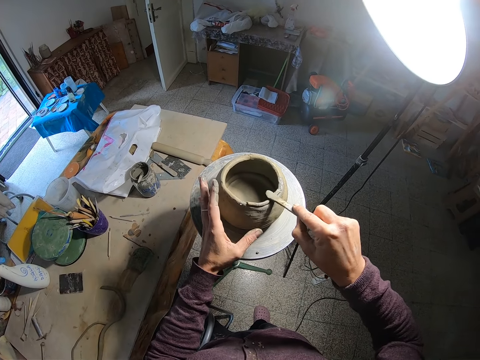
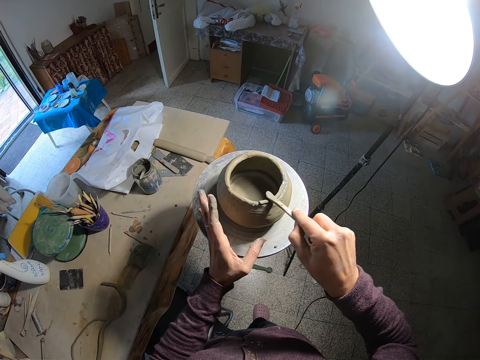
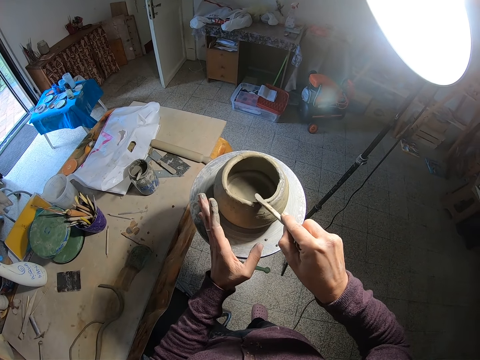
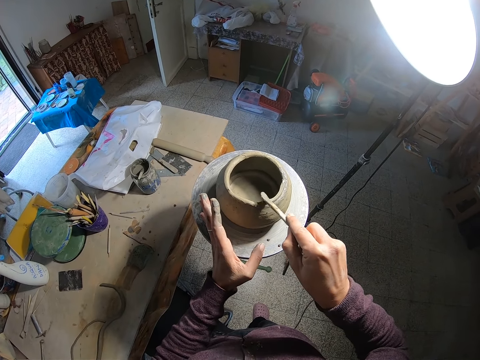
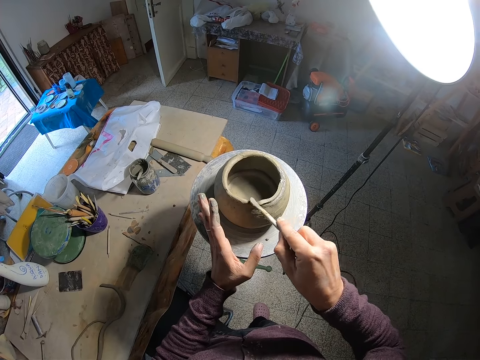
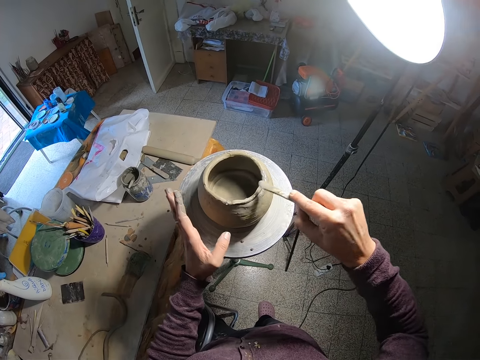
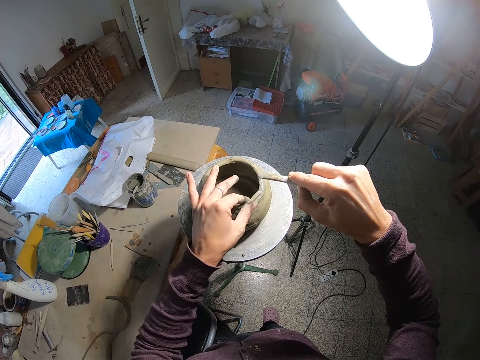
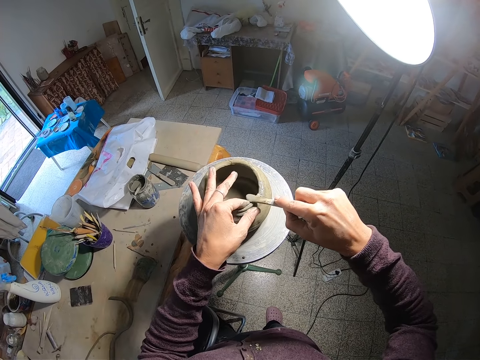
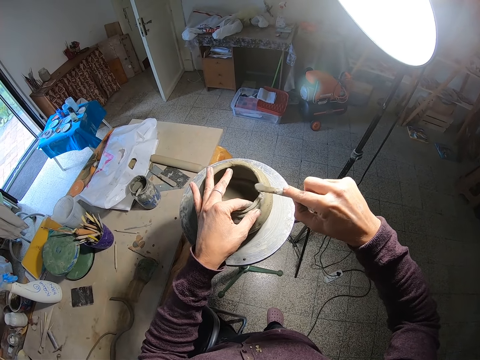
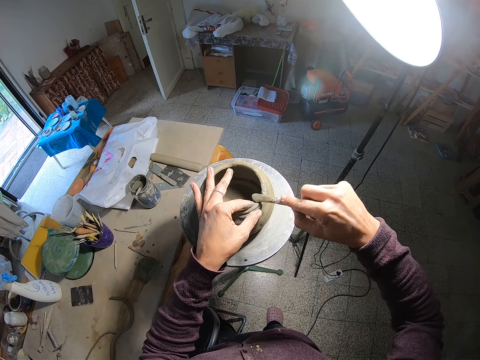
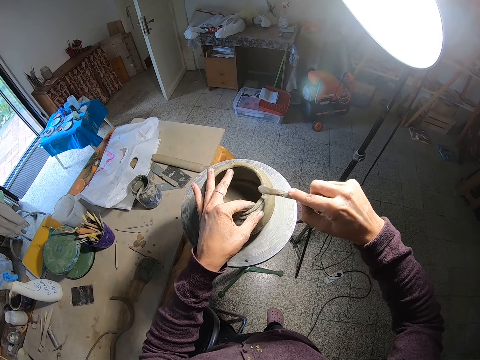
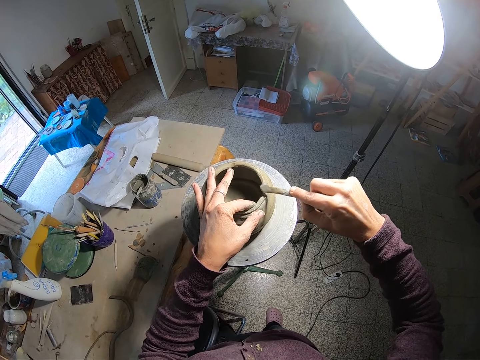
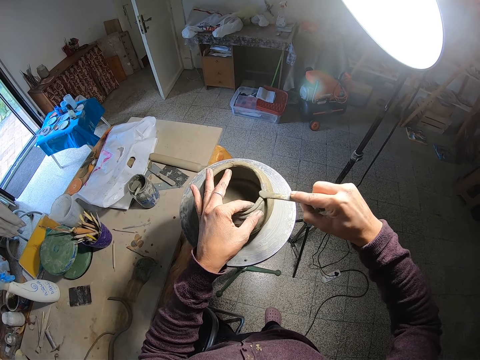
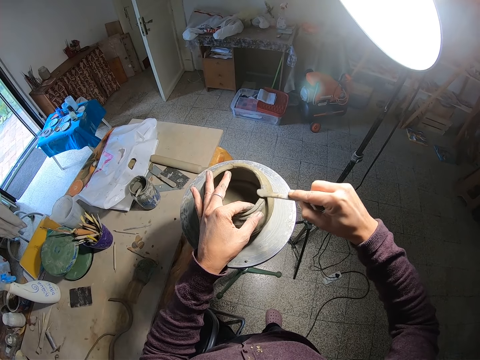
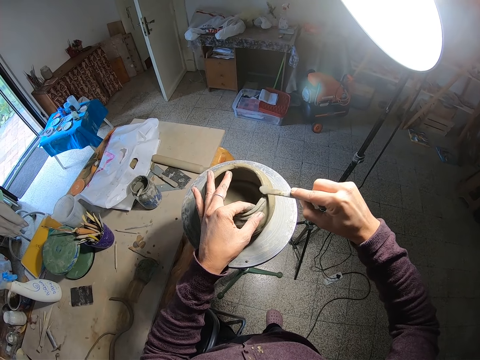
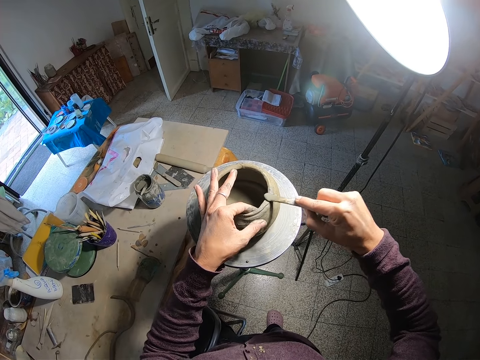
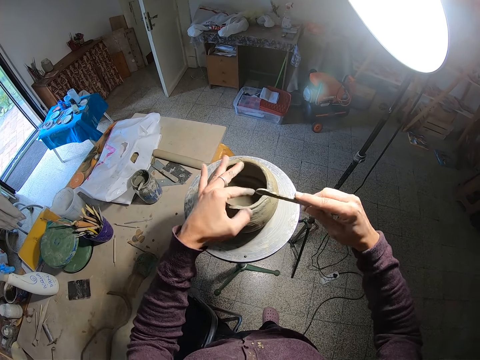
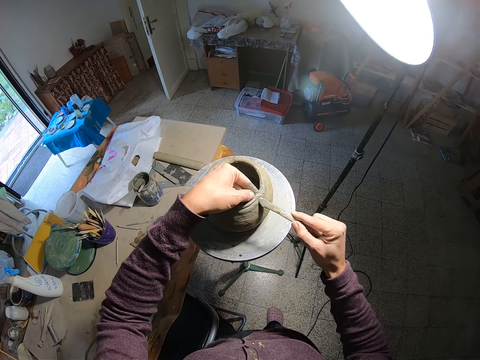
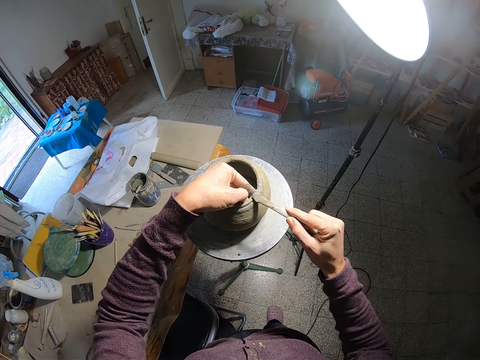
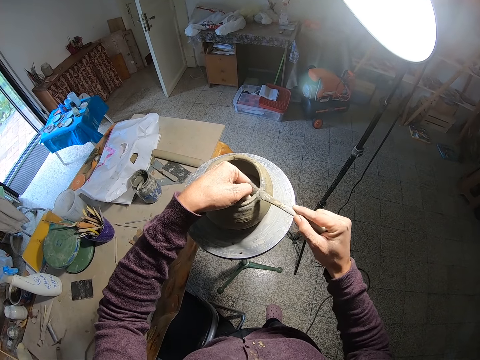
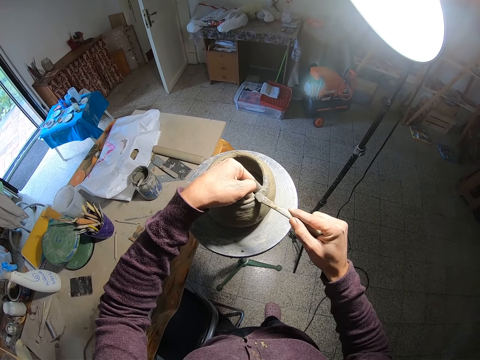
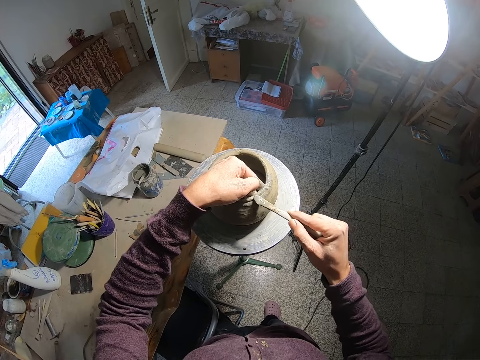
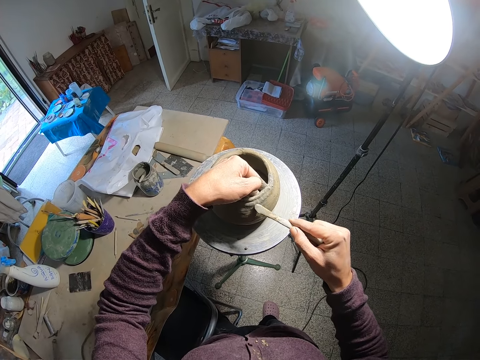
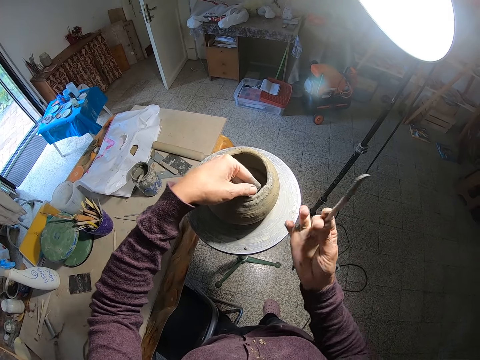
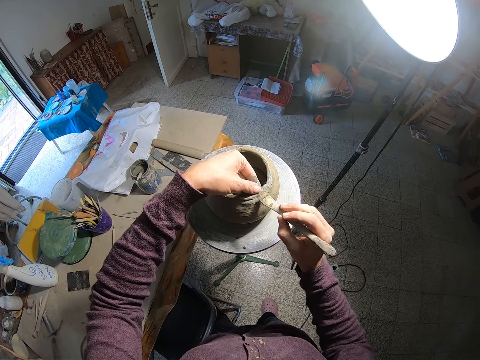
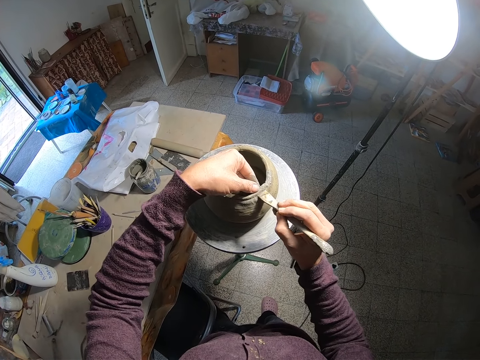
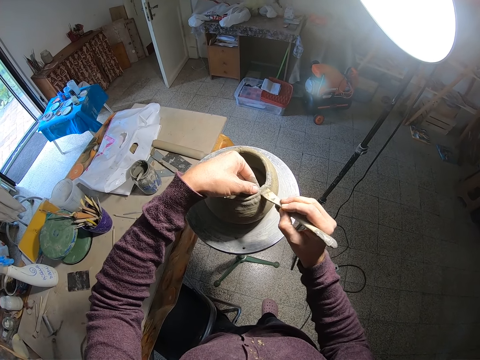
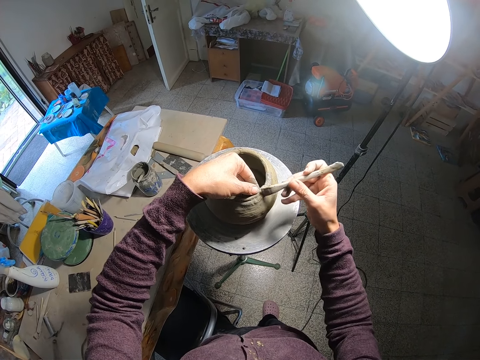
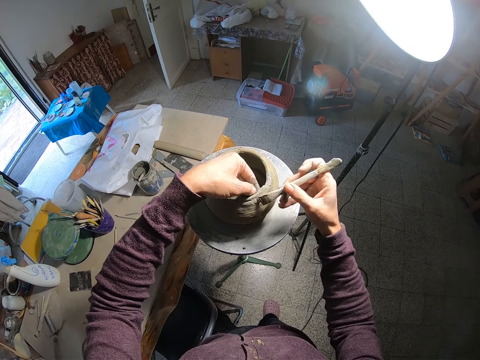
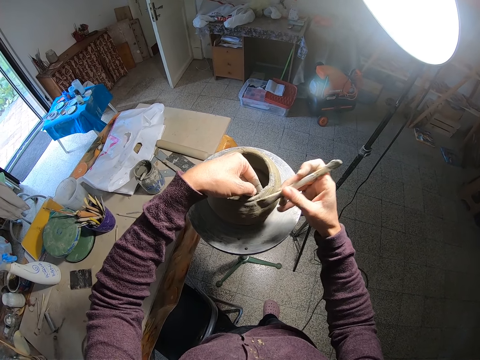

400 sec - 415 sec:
The camera wearer tilts the craft or clay work with his hand and applies clay on the craft. He tilts the stool with his hand and applies clay on the craft. He holds clay with his hand and applies clay on the craft. He holds the clay work on the table with his left hand. He applies clay on the craft. He smoothens the clay work with the filer or potter's needle in his right hand. He tilts the potter's needle with his hand. He holds the craft with his hand and applies clay on the craft.

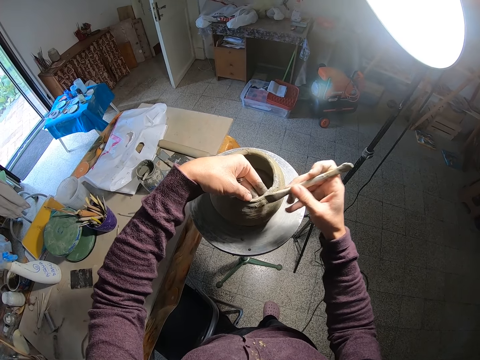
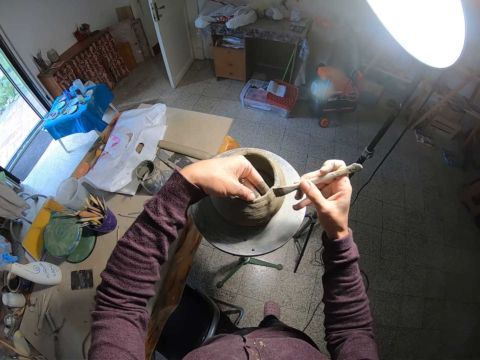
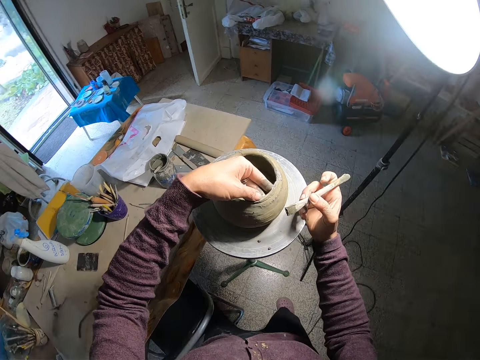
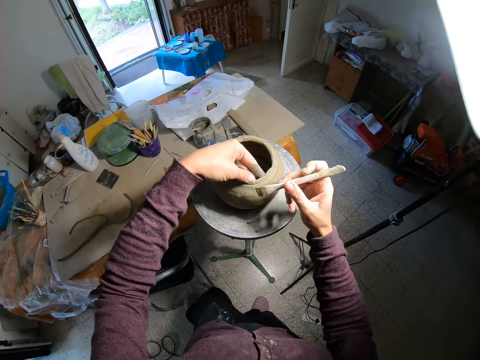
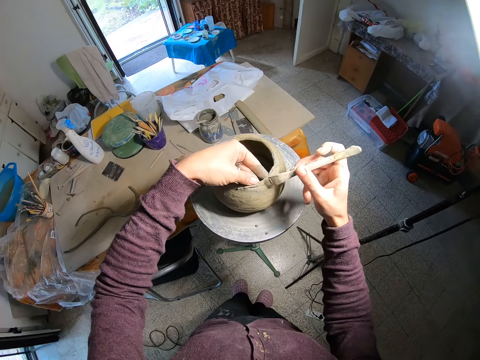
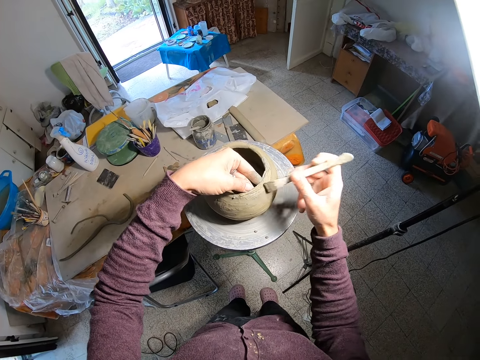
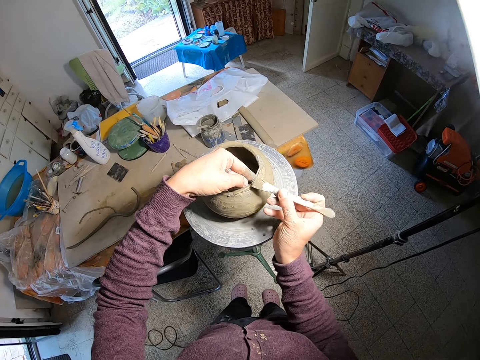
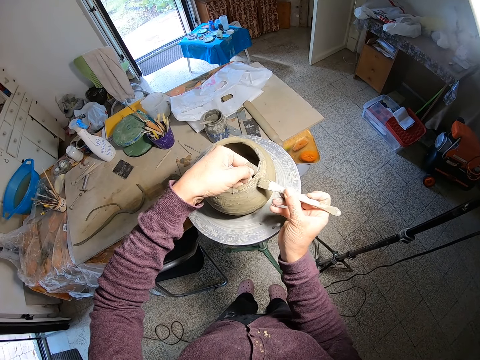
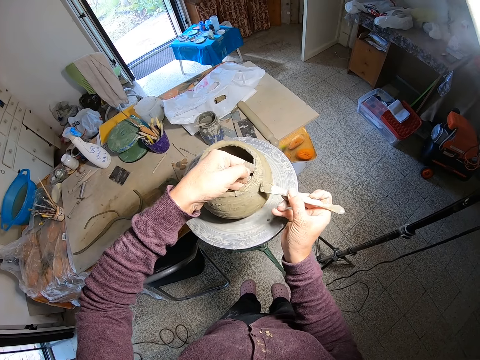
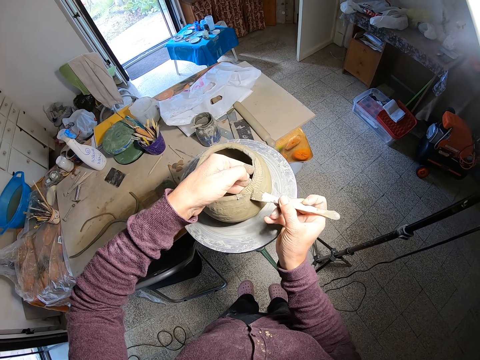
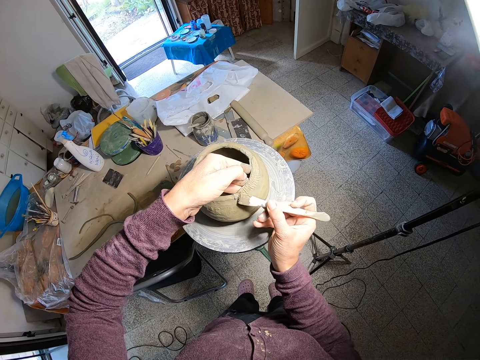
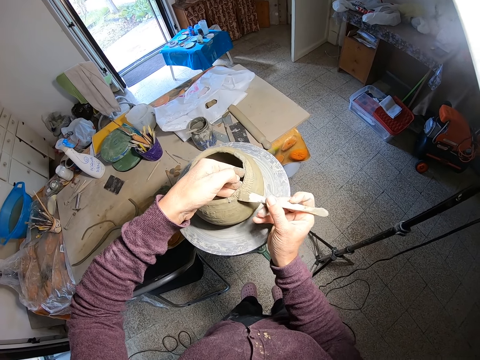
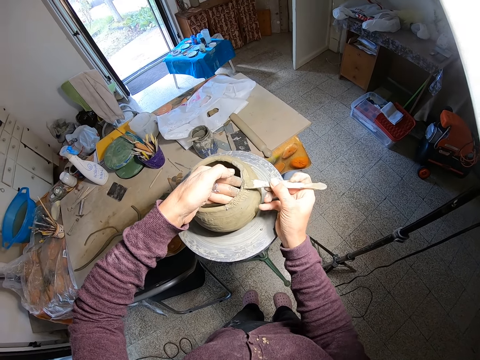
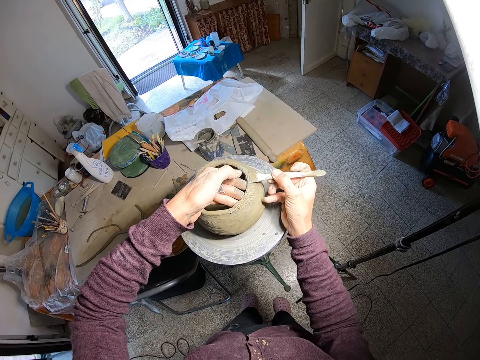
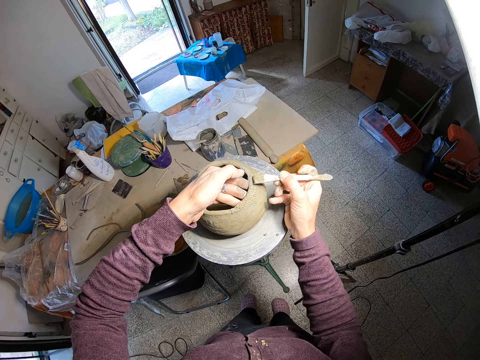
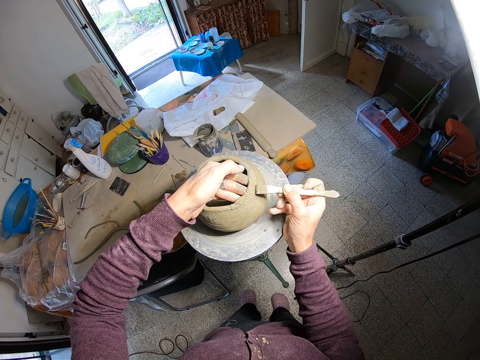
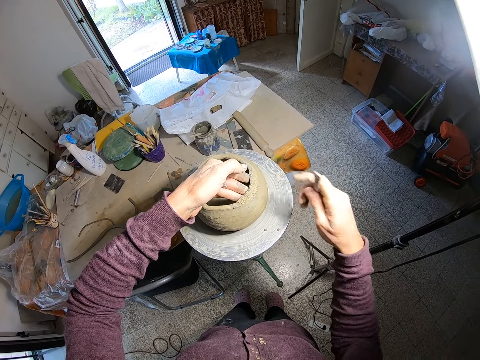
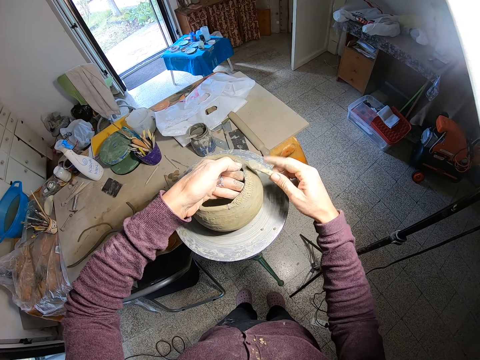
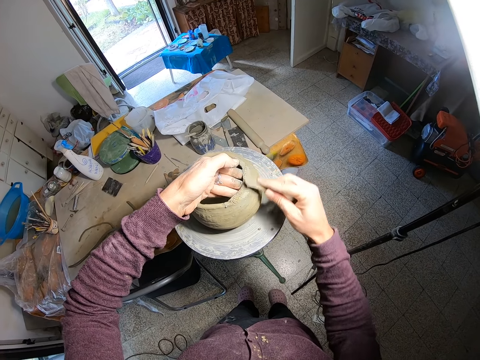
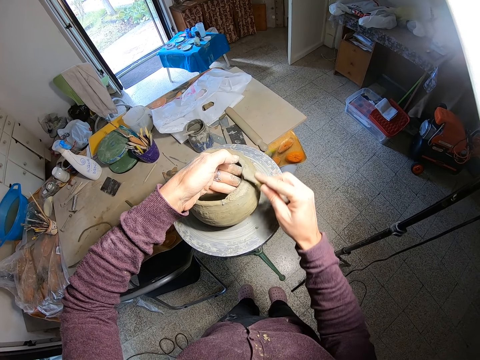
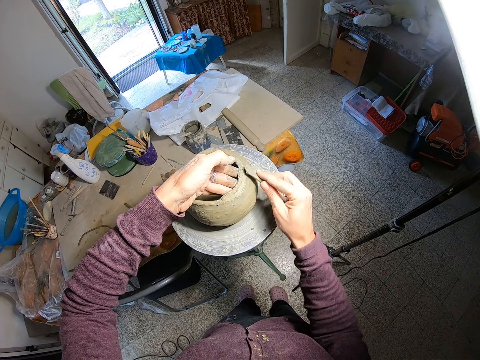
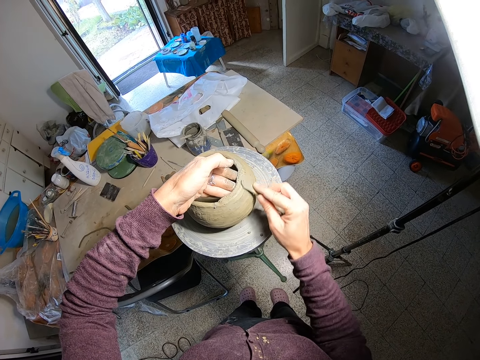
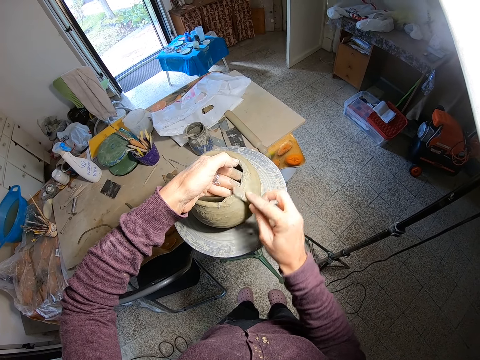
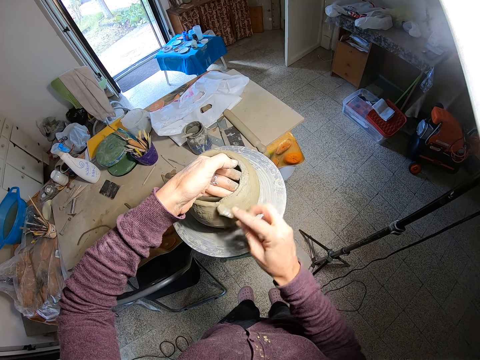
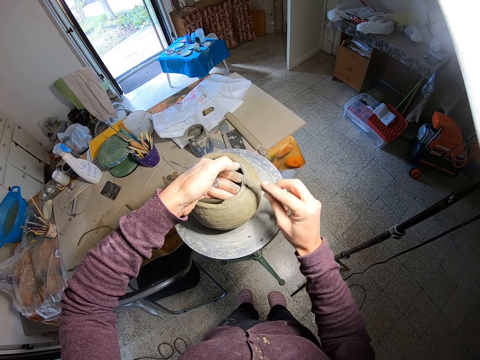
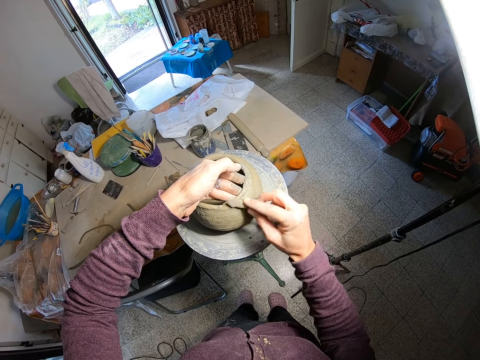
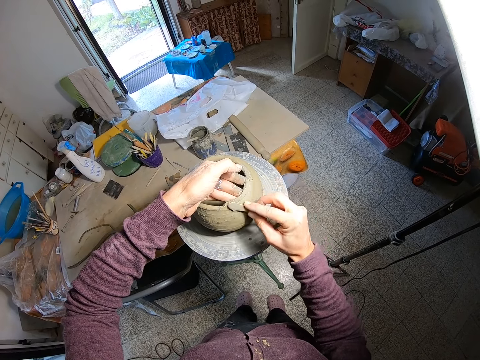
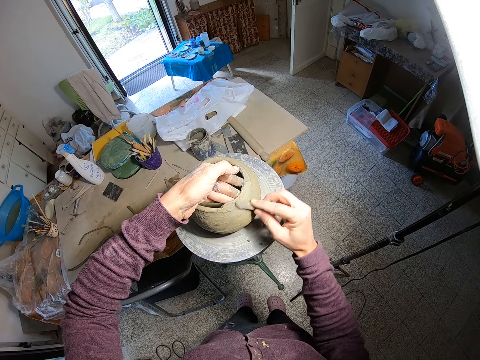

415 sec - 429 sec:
The camera wearer holds the craft with their hand and applies clay on the craft. They tilt the craft with their hand. They apply clay on the craft. They tilt the potter's needle with their hand. They smoothen the craft with the potter's needle.
